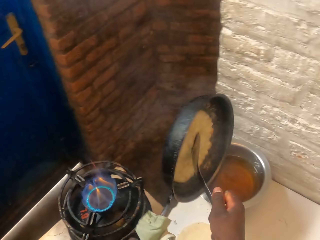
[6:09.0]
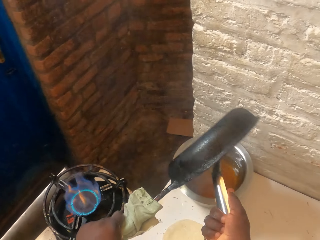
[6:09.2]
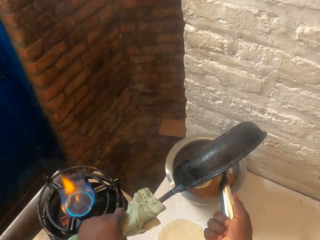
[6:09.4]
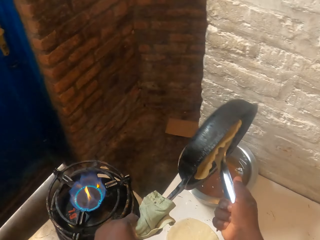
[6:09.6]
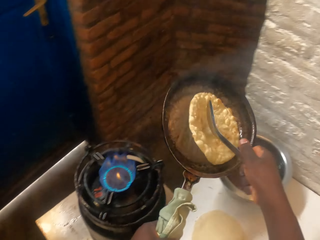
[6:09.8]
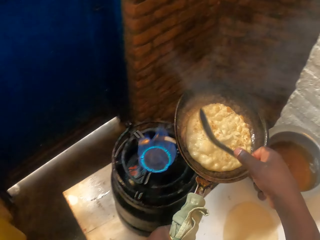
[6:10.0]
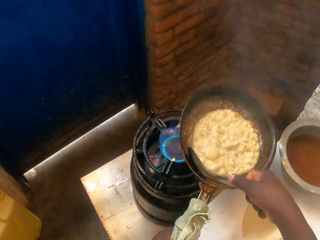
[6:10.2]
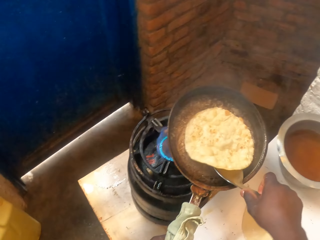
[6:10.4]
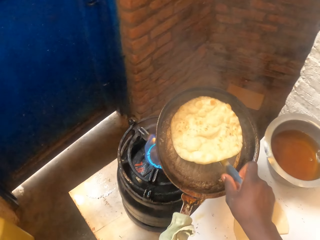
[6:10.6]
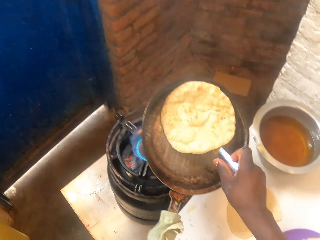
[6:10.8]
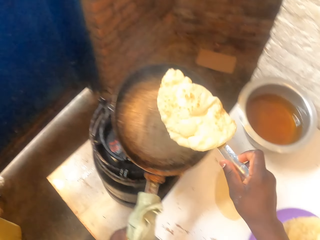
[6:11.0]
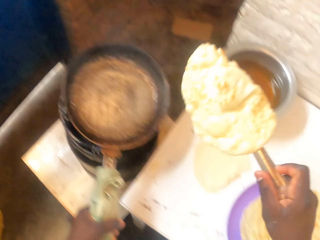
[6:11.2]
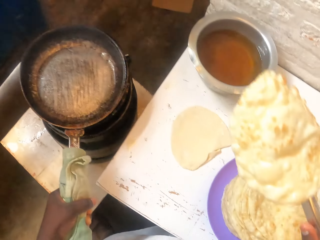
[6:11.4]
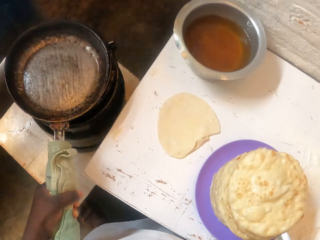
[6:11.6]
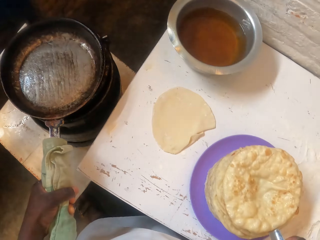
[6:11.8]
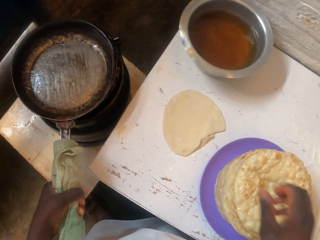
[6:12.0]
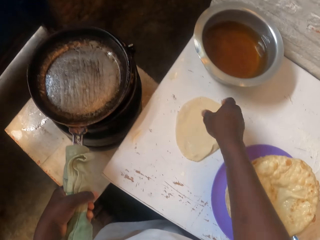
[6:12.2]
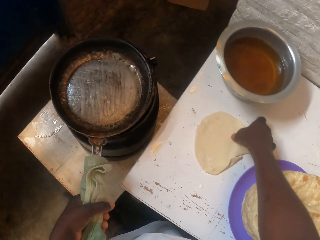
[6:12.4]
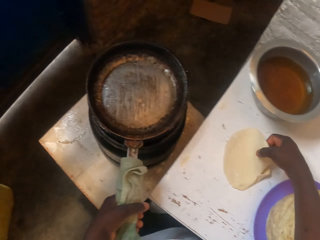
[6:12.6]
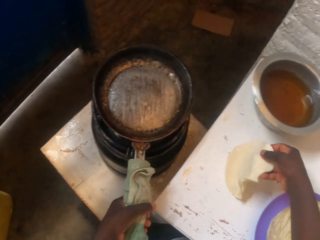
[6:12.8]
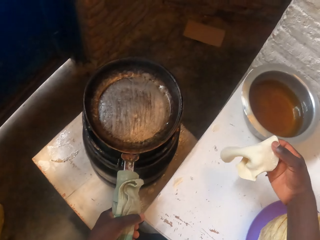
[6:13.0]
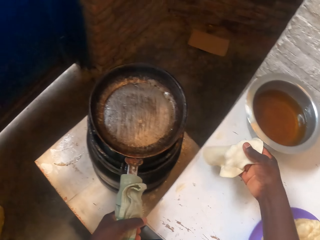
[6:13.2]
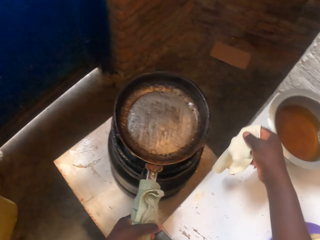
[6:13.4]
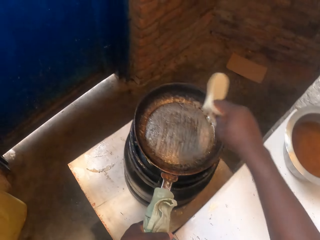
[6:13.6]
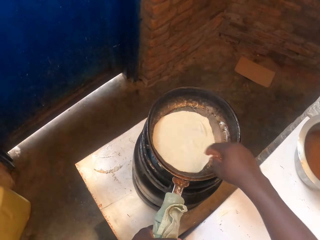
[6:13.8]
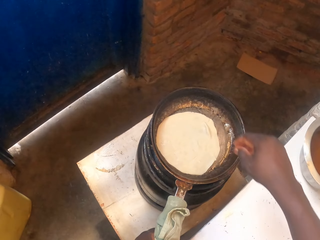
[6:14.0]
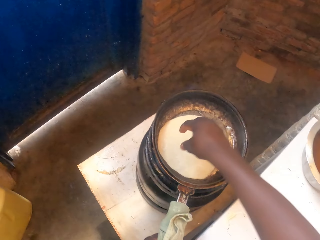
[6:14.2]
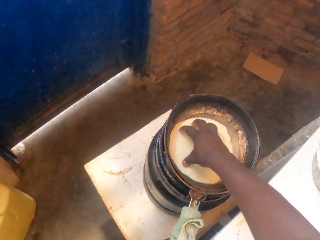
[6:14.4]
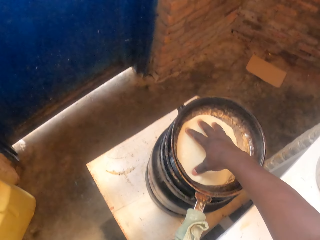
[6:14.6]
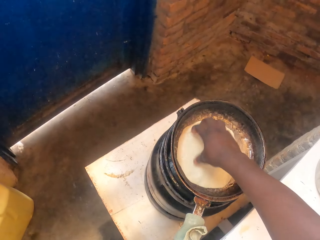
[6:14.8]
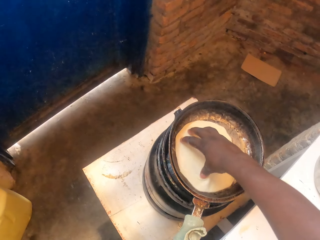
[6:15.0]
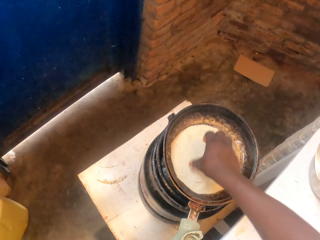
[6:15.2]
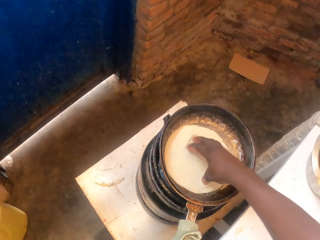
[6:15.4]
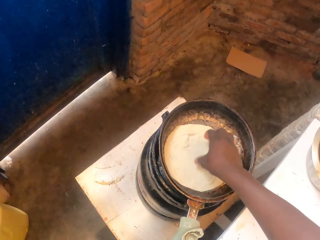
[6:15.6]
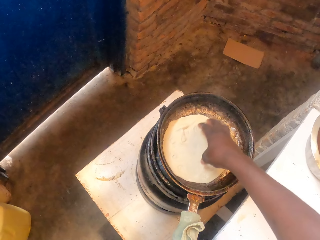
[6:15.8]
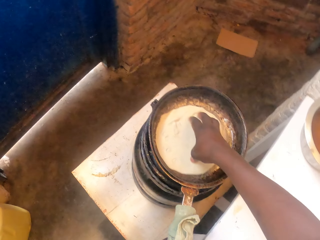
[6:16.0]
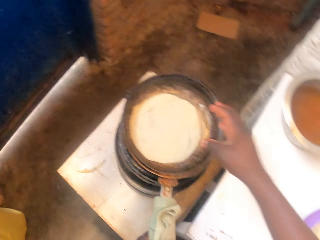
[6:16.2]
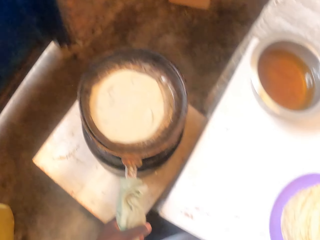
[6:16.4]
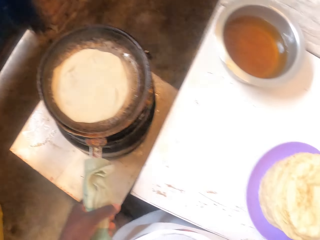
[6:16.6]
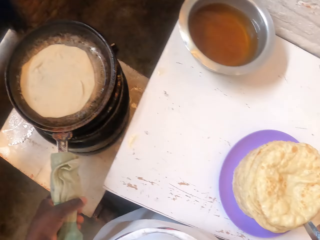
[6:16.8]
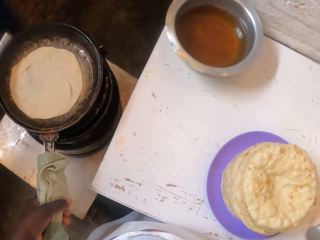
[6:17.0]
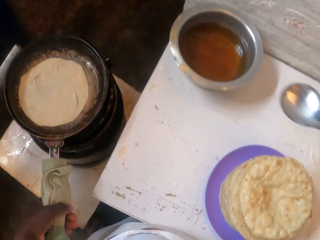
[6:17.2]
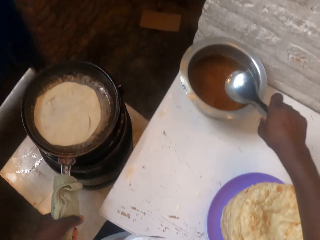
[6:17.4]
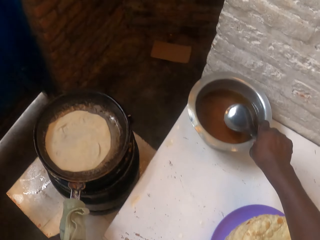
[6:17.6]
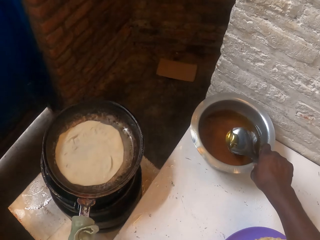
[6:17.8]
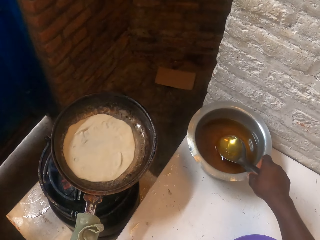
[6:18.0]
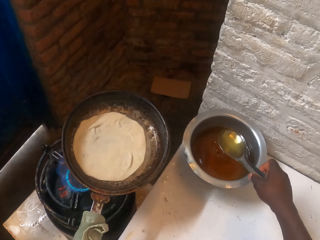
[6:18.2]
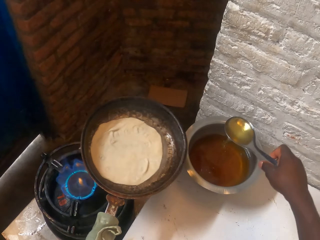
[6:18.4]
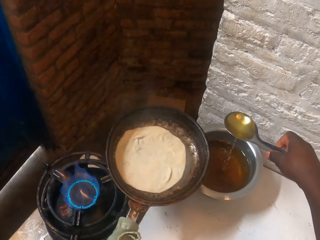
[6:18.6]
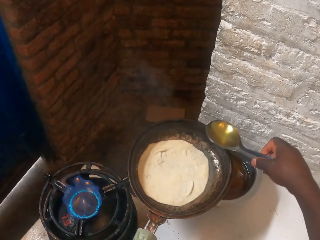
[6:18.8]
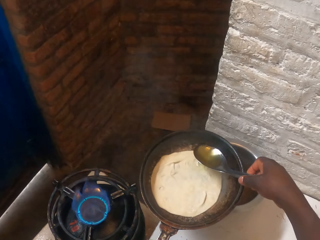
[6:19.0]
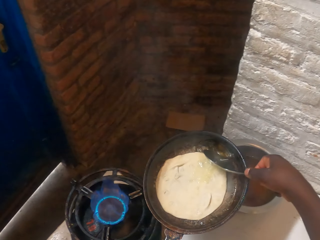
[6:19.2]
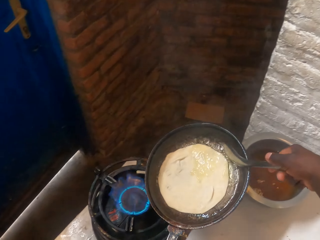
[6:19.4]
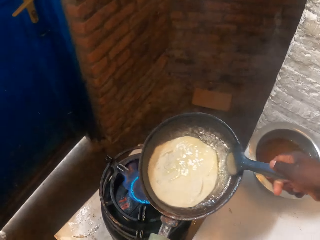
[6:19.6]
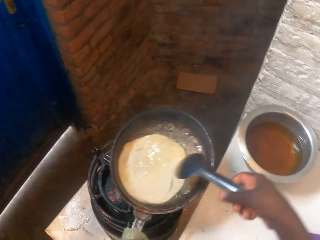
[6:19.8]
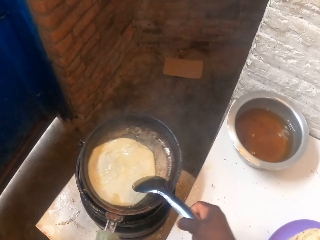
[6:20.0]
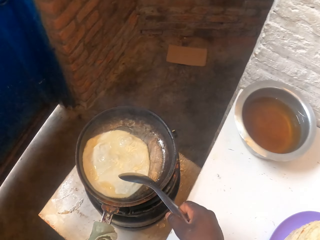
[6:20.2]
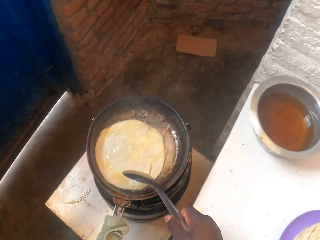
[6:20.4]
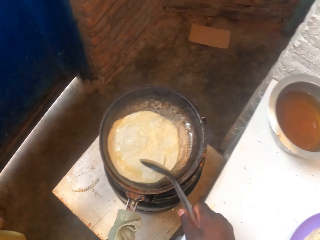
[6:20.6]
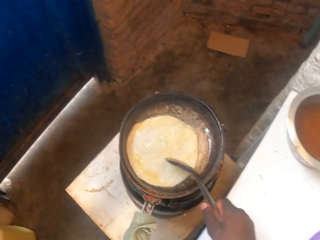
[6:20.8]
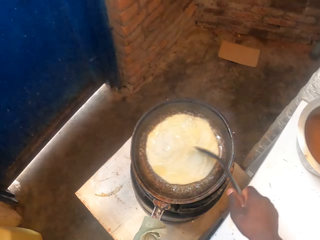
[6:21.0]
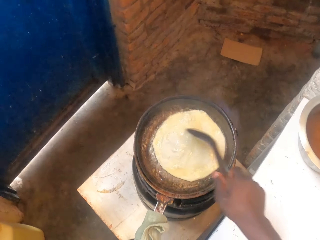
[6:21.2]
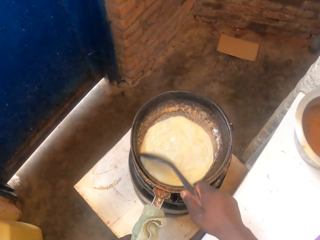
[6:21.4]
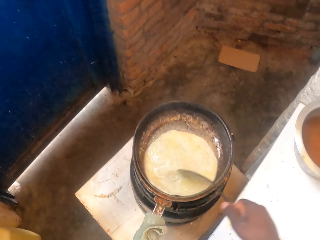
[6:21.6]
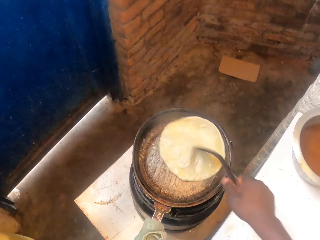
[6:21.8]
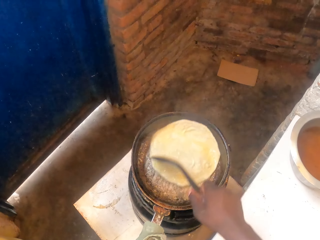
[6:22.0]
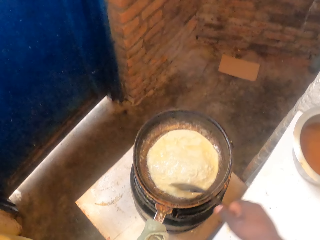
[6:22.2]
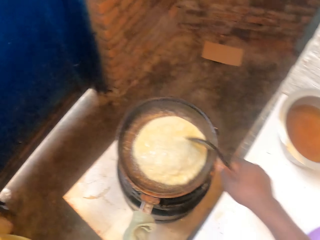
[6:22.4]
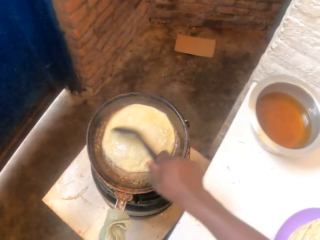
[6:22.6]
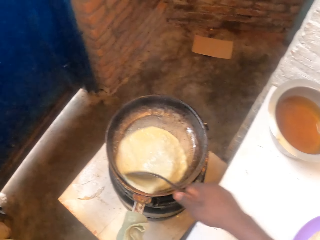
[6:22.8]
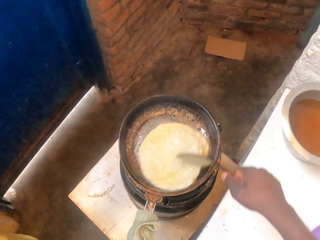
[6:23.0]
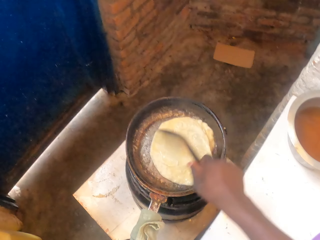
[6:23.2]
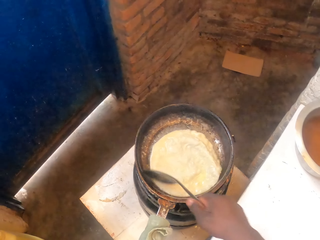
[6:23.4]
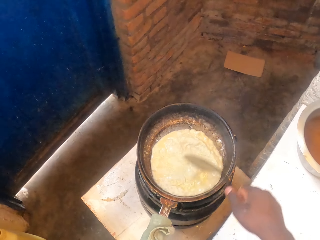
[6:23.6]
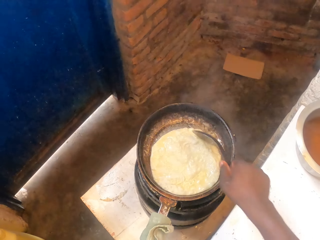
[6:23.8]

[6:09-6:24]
The camera wearer pours oil in the pot. They remove the flat bread on the pan and put the flat bread on the plate. They put the pan on the cooker. They pick up a dough on the table. They put the dough on the table. They rotate the dough on the table. They spread the dough in the pan with the hand. They pick up a spoon on the plate. They scoop oil with the spoon. They pick up the pan from the cooker. They pour oil in the pan. They put the pan on the cooker. They rotate the flat bread on the pan with the spoon.

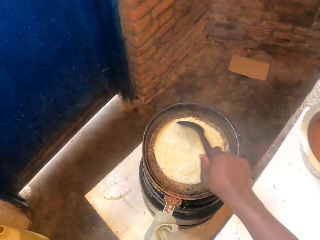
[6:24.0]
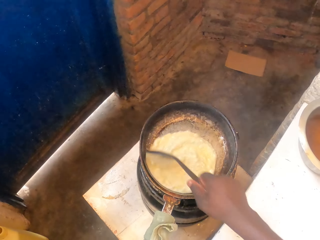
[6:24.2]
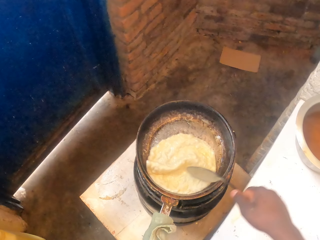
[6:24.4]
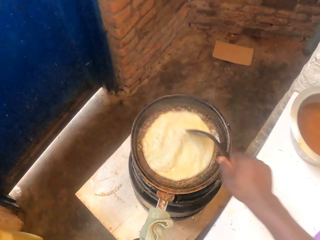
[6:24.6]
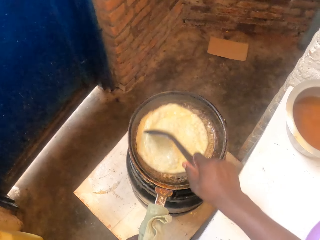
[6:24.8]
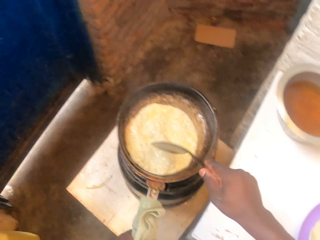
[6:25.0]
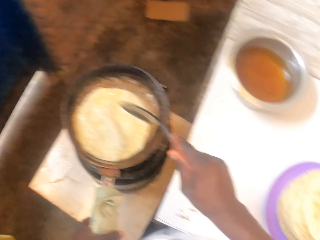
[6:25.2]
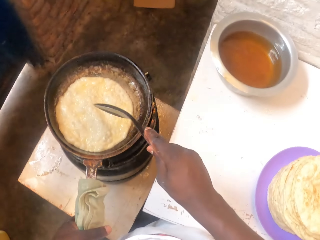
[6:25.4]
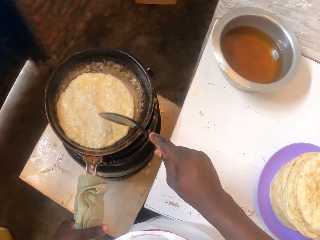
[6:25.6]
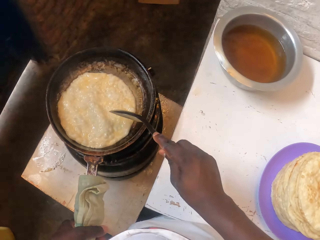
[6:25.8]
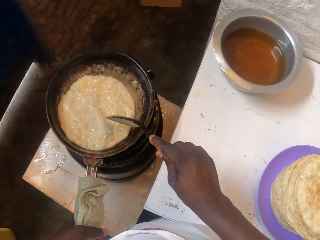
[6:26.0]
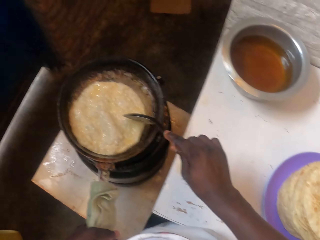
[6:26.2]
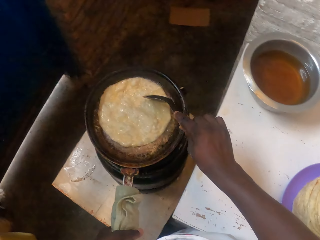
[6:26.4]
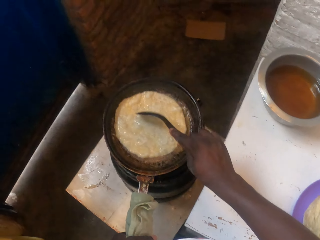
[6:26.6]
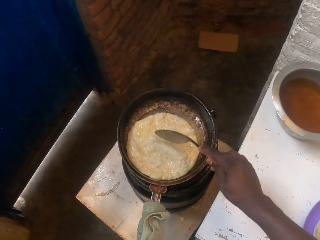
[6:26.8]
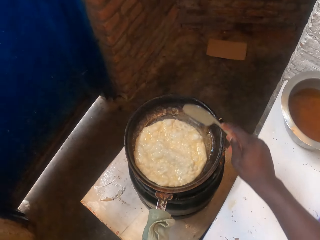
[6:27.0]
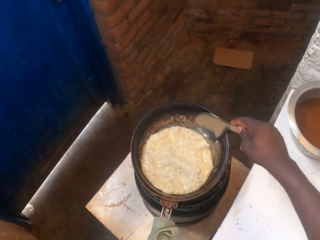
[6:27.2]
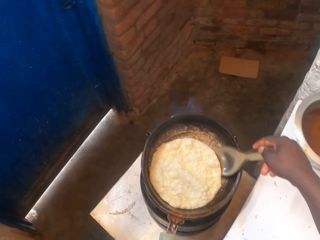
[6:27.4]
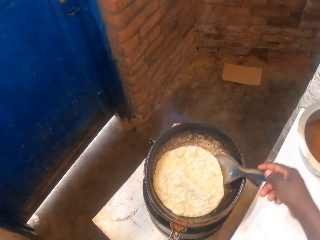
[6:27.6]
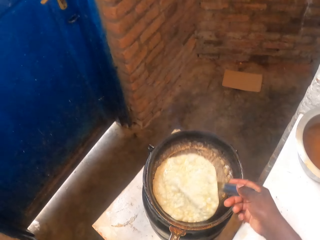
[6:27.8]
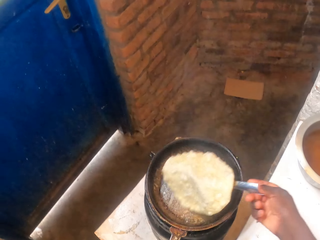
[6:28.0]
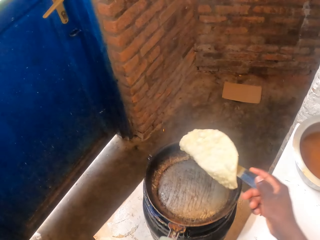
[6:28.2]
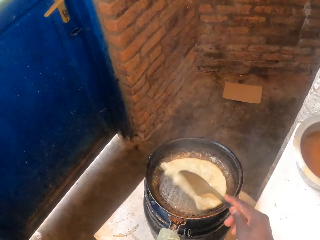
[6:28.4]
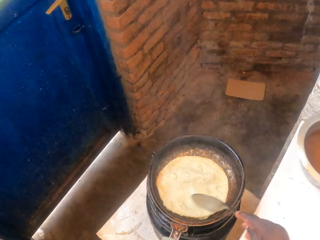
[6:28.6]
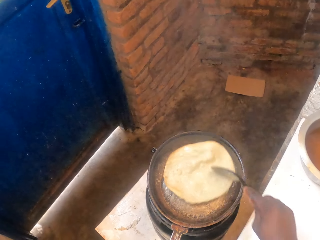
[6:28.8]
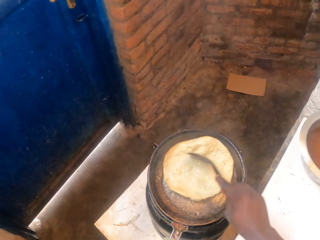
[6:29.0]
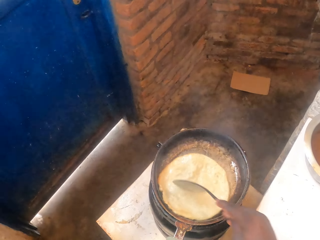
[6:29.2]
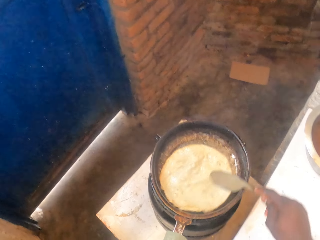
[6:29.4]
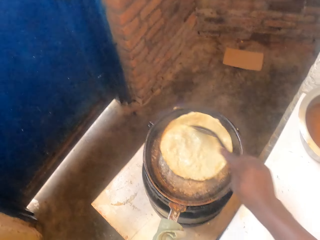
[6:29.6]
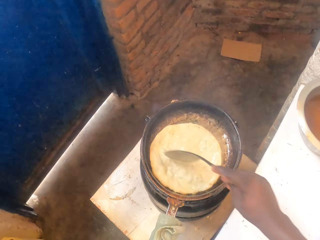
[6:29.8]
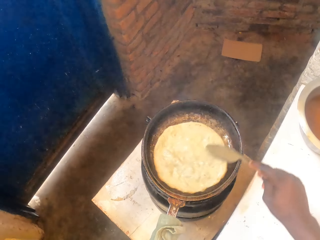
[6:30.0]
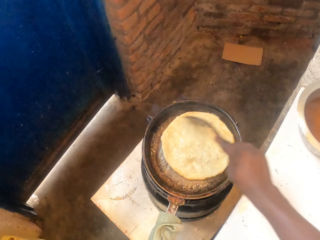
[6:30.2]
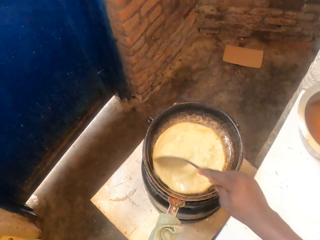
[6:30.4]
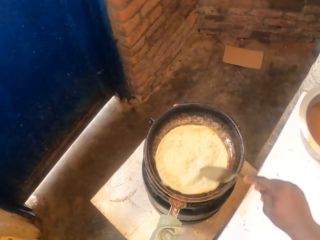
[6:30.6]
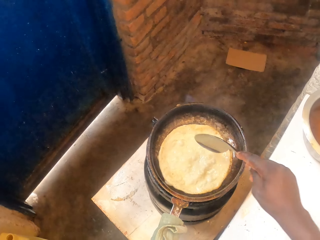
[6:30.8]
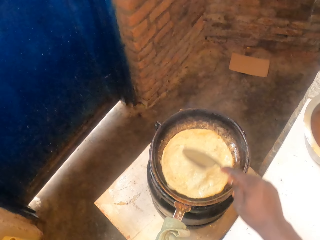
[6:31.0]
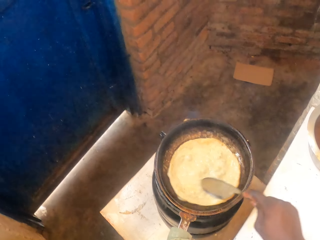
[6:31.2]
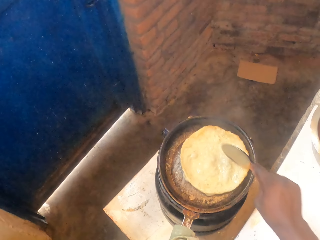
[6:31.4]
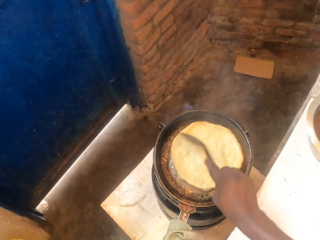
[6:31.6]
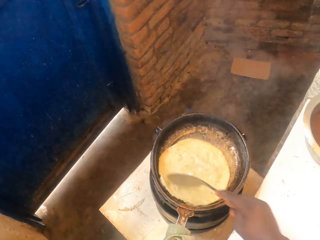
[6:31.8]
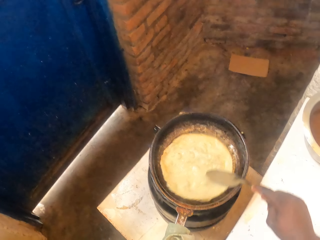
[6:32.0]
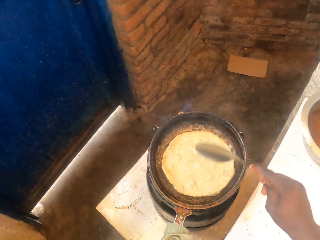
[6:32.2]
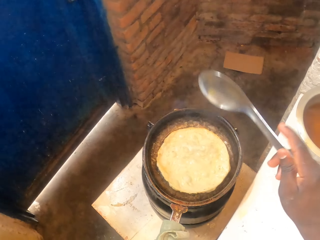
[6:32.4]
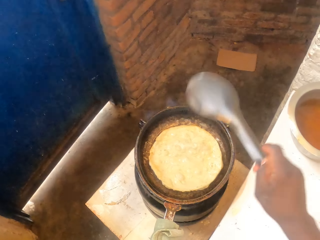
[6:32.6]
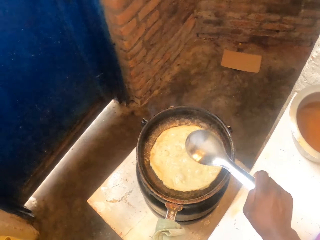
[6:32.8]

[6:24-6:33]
The camera wearer turns the flat bread on the pan with a spoon. They rotate the flat bread on the pan with the spoon.
